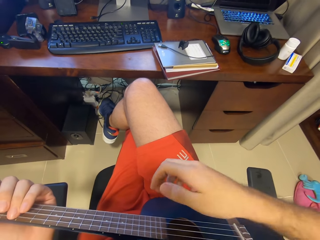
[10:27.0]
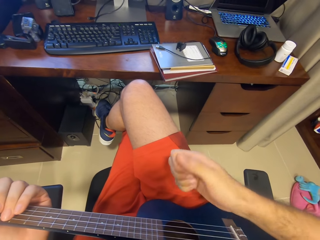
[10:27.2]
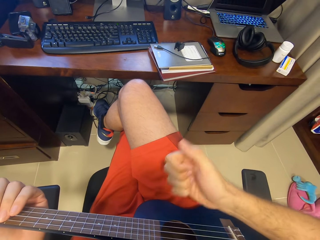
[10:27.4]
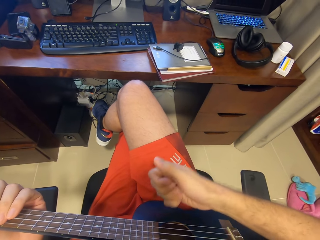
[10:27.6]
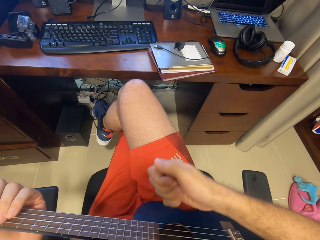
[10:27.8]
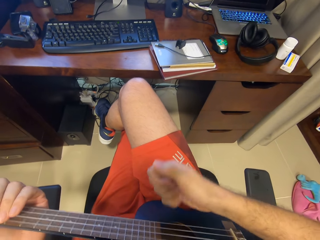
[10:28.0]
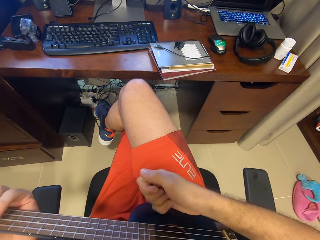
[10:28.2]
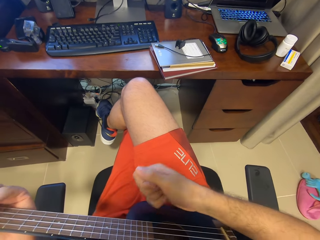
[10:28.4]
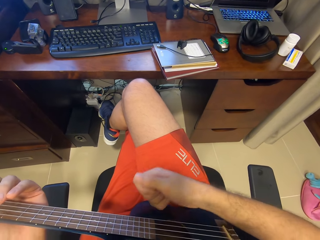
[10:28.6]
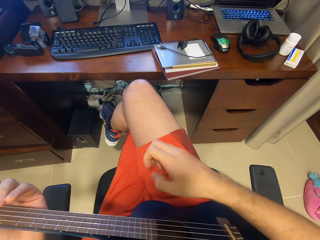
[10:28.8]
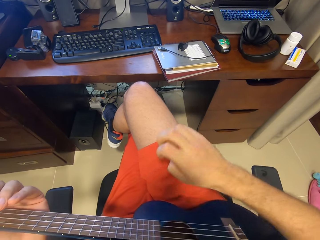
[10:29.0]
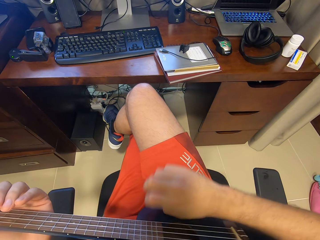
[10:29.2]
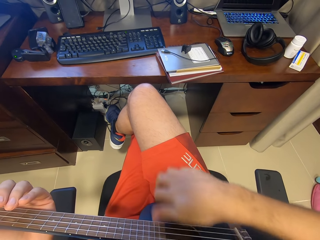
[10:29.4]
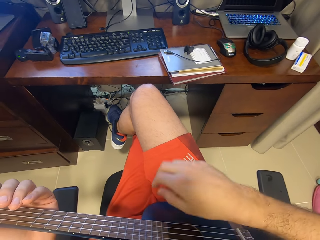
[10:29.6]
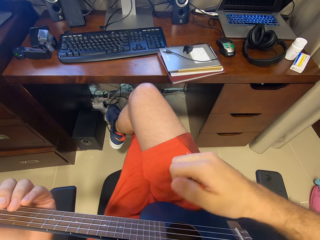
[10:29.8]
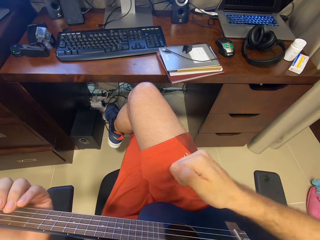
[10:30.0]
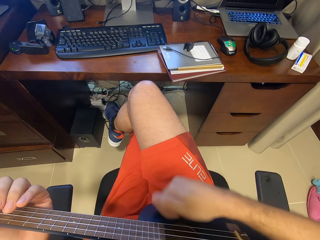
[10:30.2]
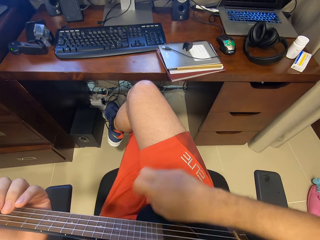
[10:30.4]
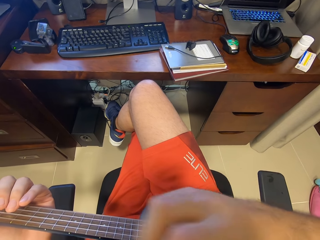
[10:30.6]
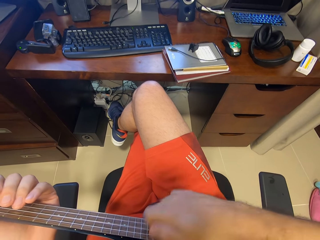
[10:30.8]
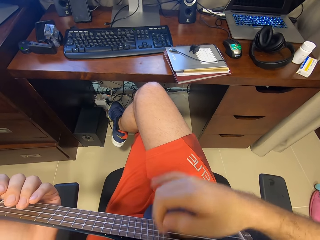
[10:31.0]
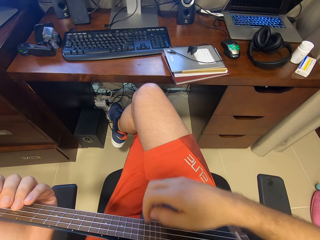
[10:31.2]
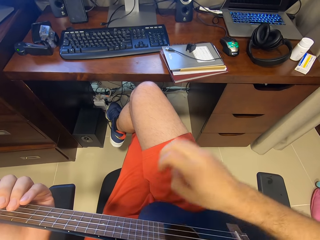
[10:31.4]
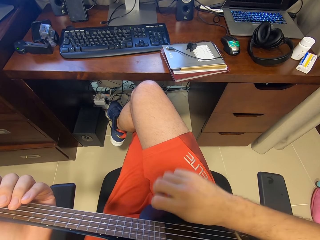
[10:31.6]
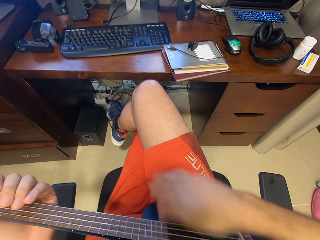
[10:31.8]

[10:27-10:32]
The camera wearer plays a guitar.

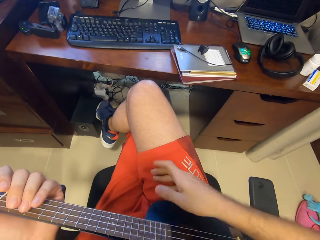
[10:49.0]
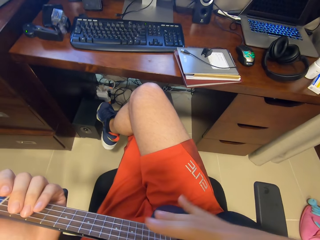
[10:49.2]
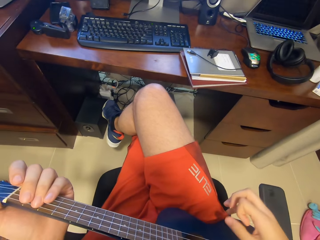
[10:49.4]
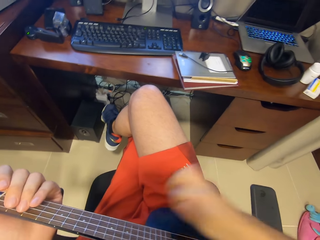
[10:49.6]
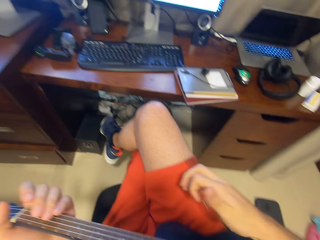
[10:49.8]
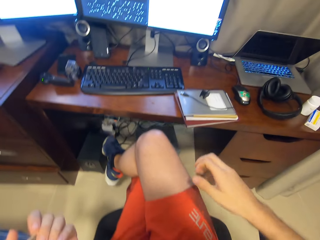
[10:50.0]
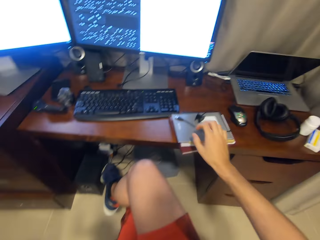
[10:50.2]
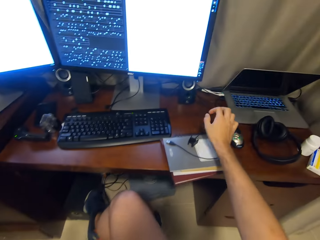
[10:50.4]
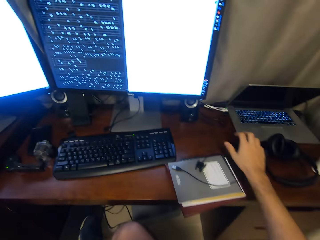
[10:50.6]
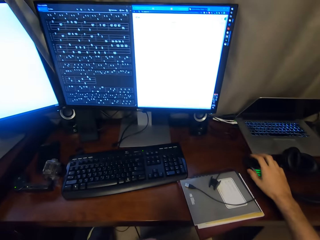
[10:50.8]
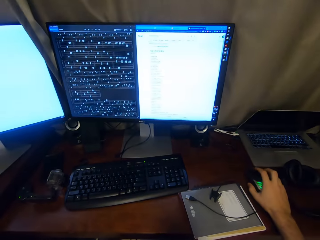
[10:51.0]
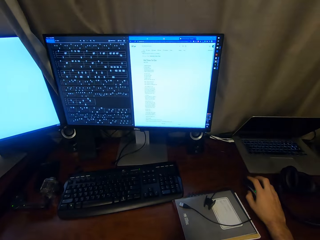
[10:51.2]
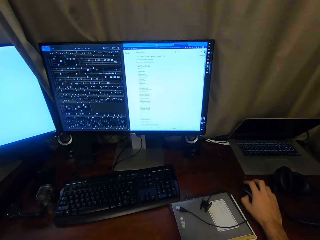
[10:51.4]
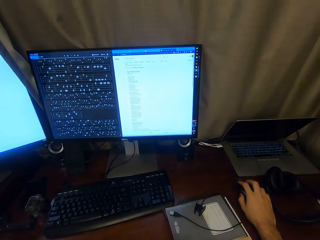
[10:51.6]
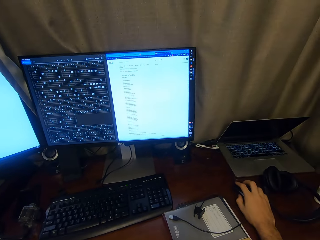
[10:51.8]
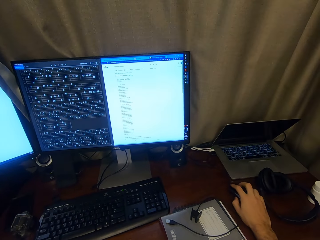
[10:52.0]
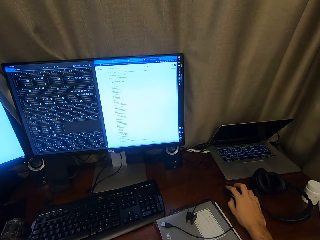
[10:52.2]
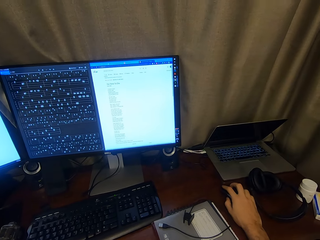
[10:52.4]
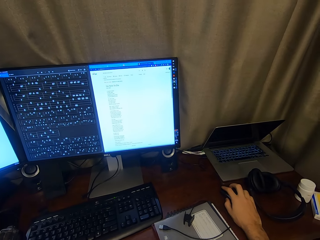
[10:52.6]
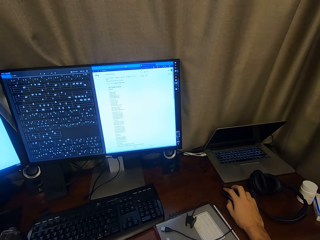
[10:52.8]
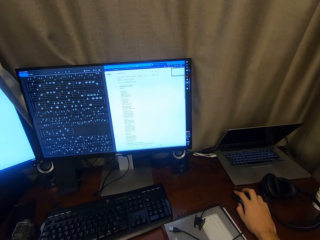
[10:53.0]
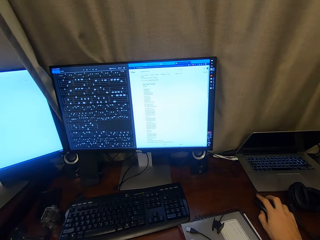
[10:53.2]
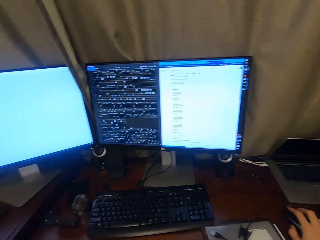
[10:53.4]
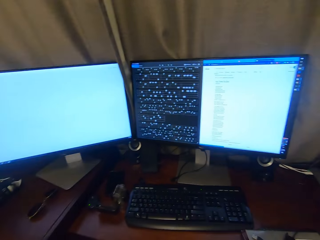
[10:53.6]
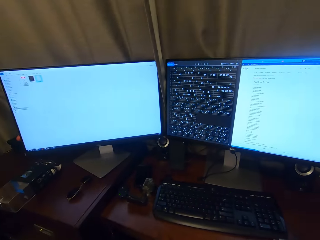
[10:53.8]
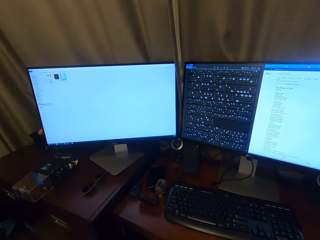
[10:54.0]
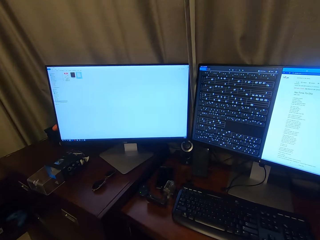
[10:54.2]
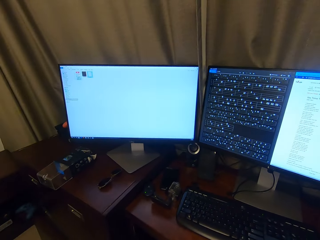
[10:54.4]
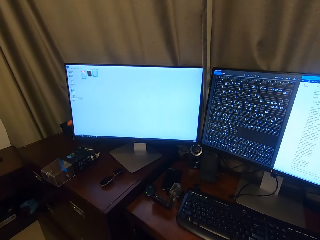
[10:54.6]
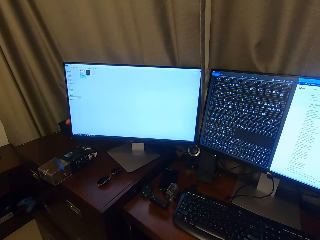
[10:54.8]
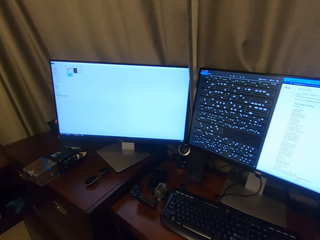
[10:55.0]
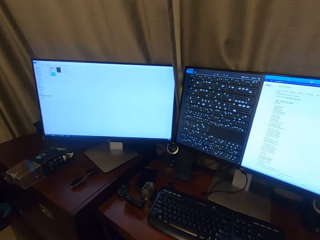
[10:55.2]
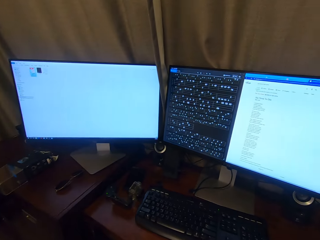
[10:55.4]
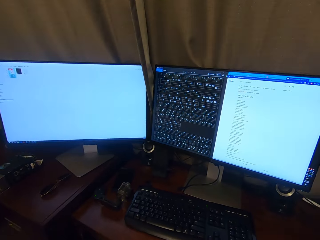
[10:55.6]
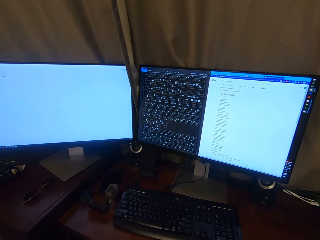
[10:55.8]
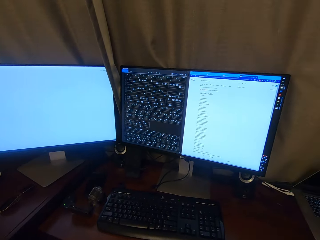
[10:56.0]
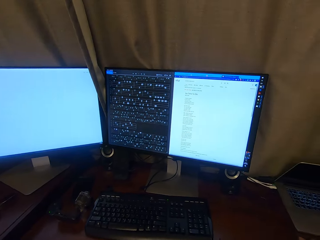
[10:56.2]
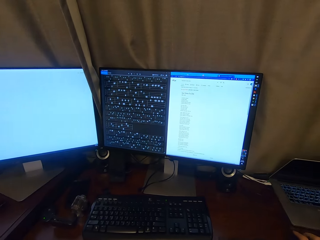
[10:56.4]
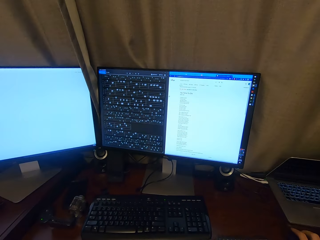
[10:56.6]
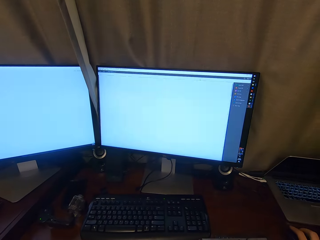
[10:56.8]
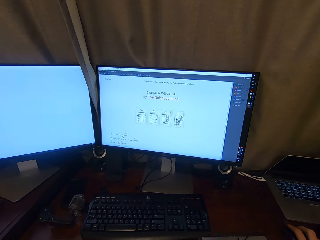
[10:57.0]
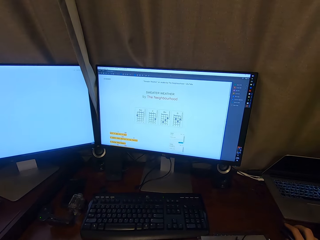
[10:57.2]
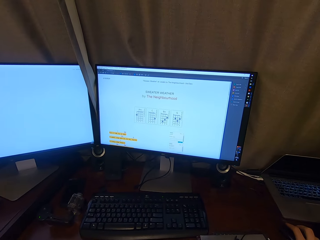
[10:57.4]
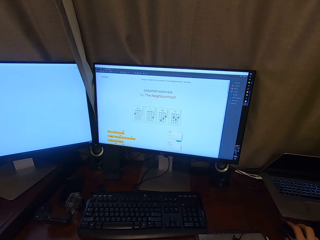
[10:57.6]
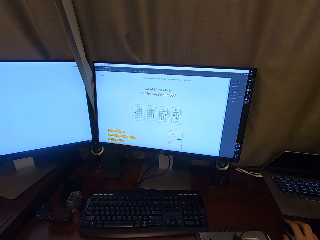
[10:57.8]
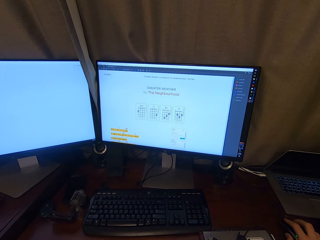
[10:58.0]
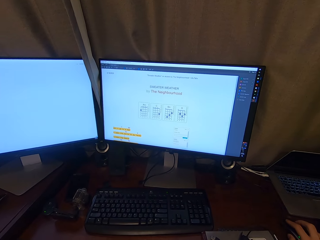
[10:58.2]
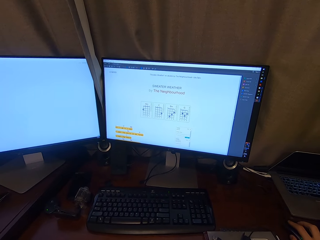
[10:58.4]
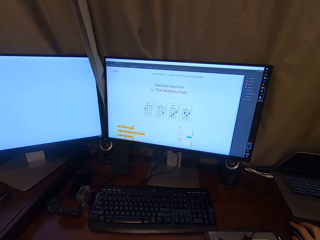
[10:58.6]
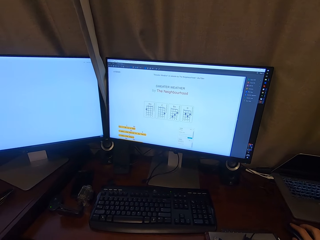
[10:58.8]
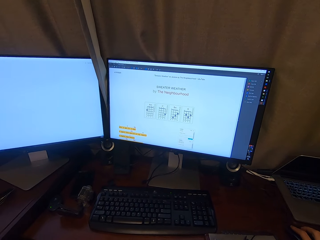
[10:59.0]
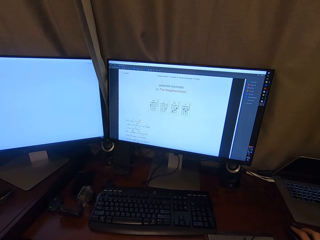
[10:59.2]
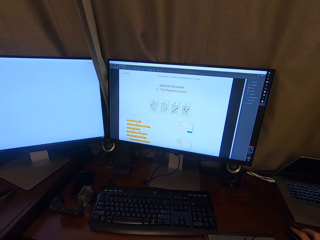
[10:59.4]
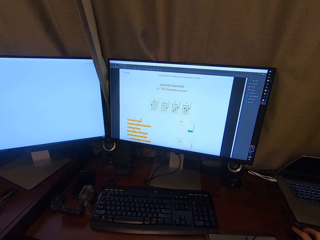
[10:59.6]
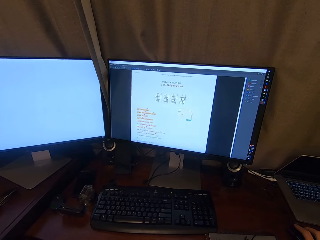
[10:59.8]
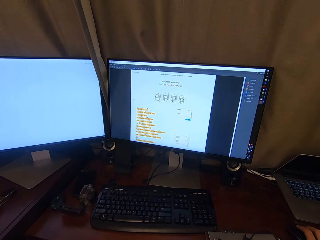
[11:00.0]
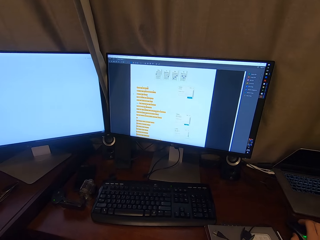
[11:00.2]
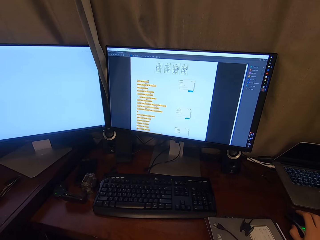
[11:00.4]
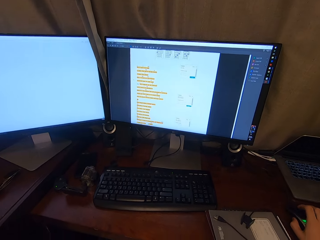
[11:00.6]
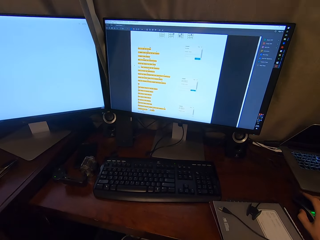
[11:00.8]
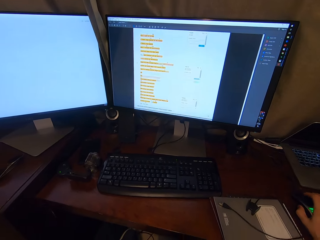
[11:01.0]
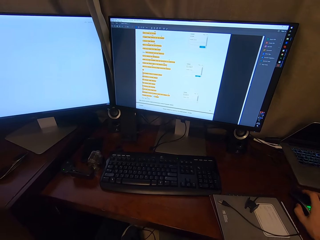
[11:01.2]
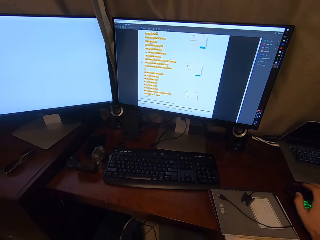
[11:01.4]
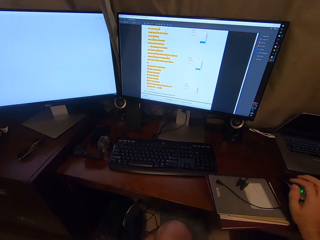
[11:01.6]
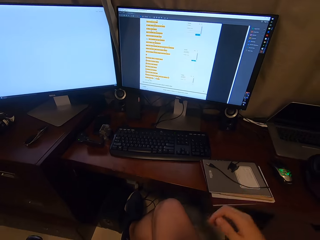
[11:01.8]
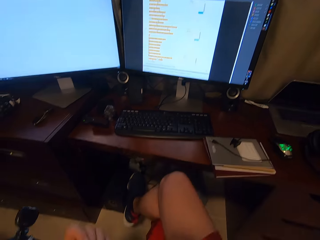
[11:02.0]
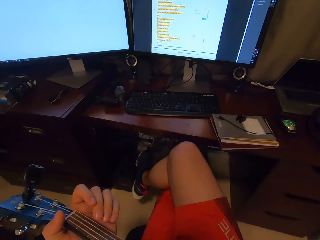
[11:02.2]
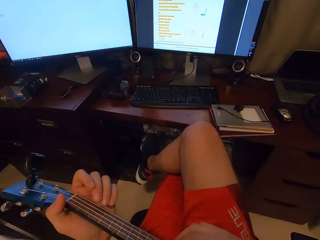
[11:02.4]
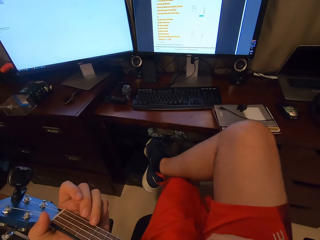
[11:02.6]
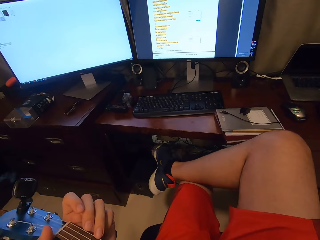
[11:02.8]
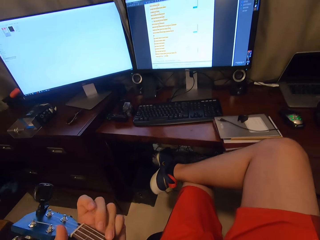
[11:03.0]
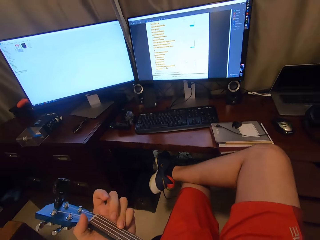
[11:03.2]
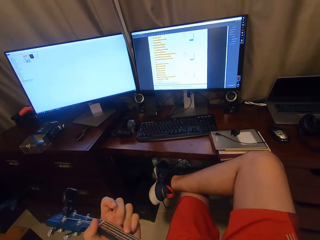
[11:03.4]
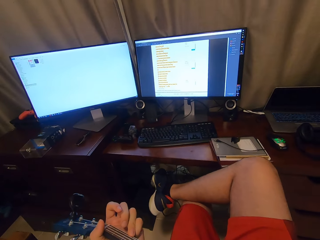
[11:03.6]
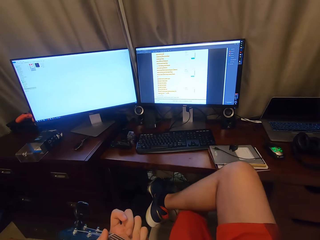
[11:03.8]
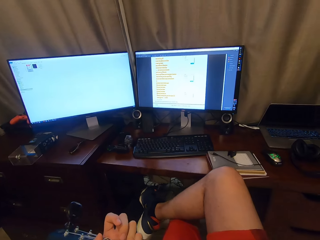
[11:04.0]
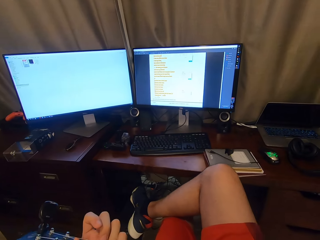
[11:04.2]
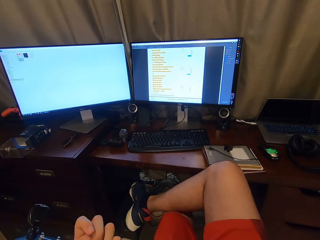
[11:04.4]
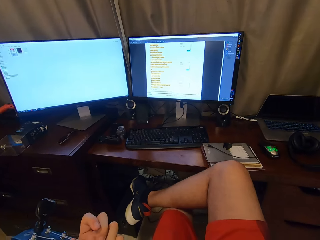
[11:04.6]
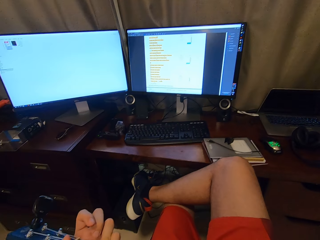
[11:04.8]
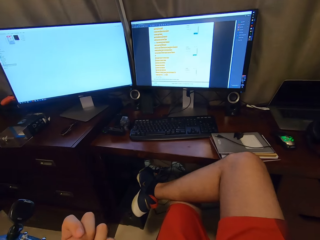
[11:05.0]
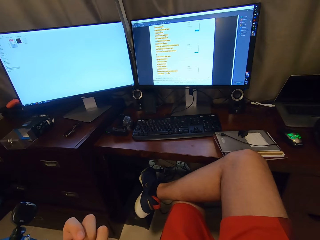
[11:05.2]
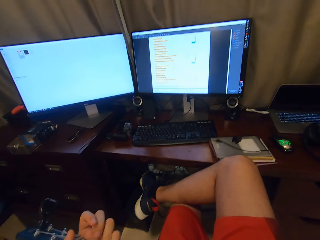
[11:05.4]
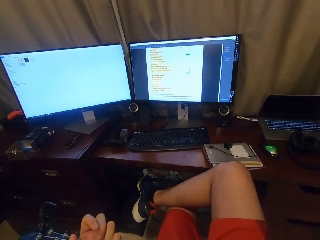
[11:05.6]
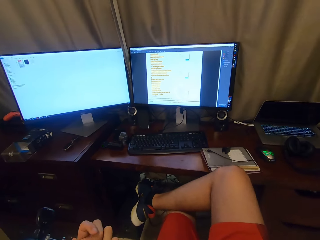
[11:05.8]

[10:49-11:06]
The camera wearer touches the mouse. They use the mouse. They gaze around the room. They touch the mouse. They sing.
